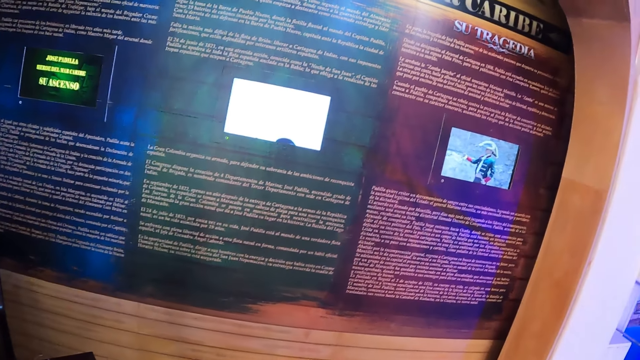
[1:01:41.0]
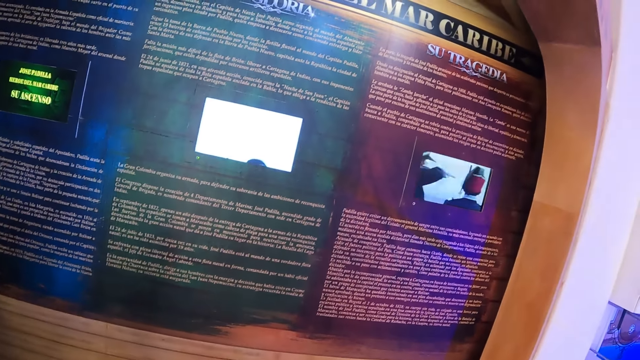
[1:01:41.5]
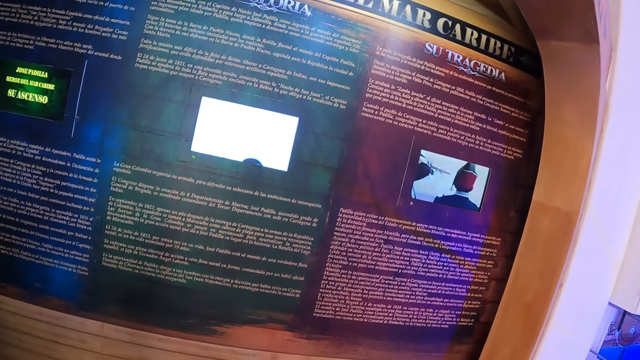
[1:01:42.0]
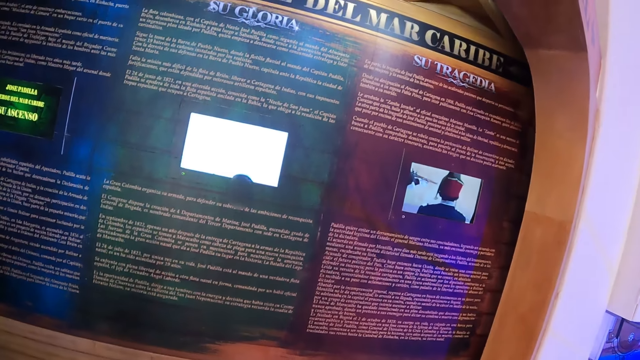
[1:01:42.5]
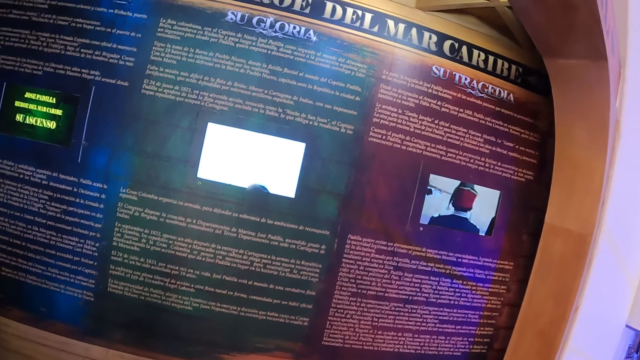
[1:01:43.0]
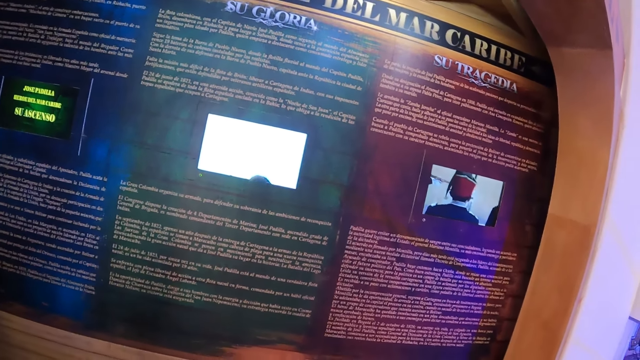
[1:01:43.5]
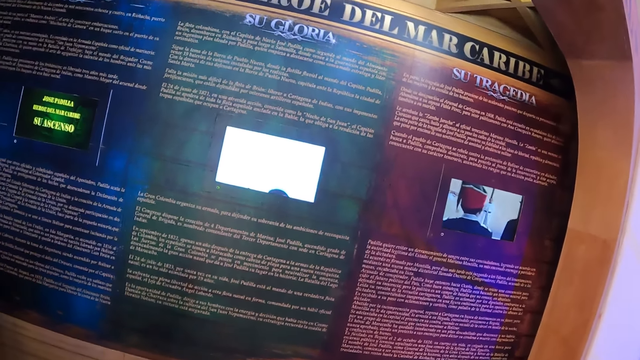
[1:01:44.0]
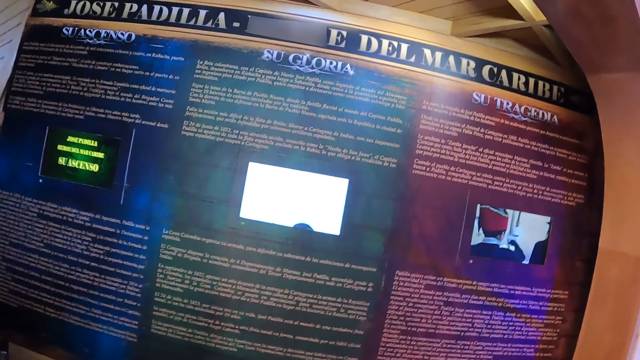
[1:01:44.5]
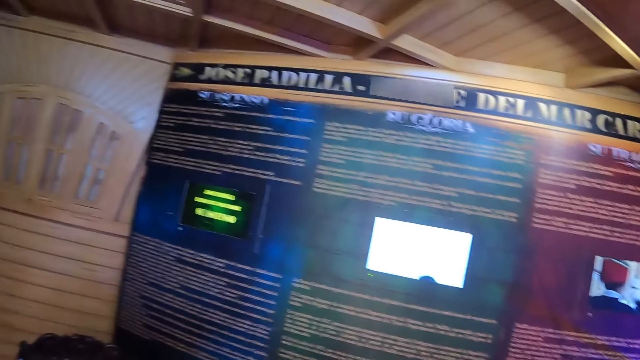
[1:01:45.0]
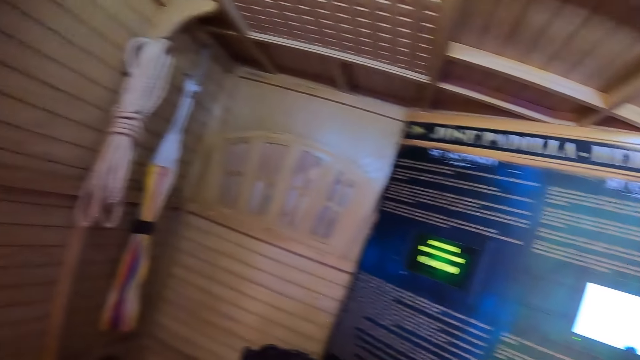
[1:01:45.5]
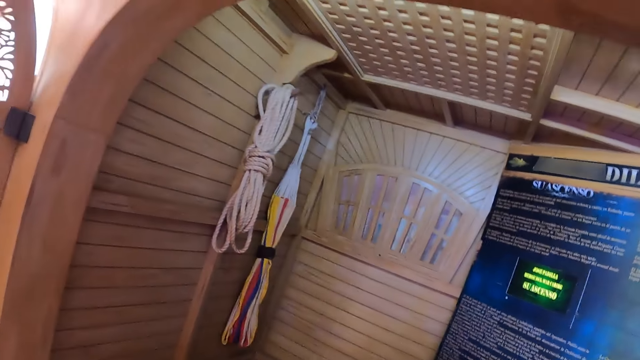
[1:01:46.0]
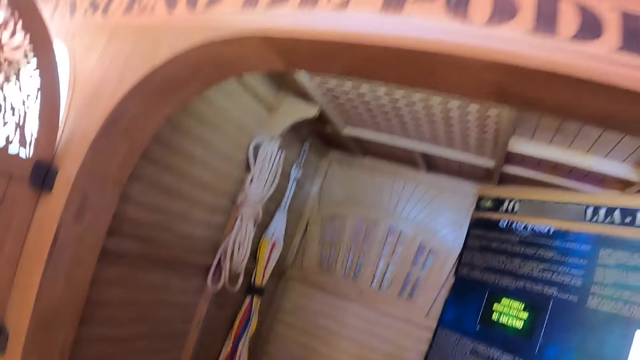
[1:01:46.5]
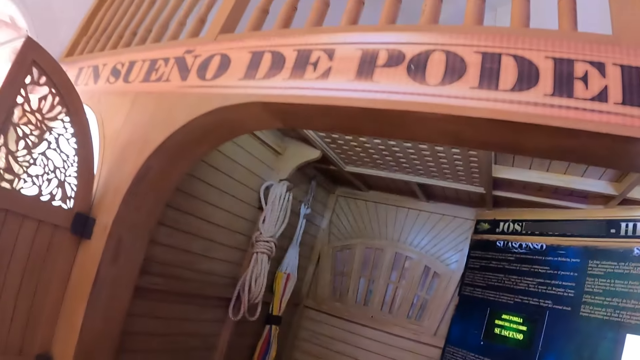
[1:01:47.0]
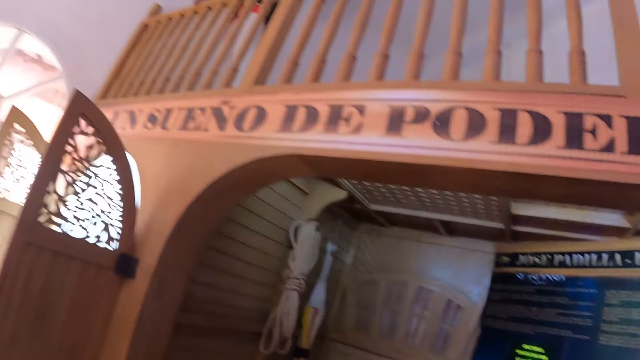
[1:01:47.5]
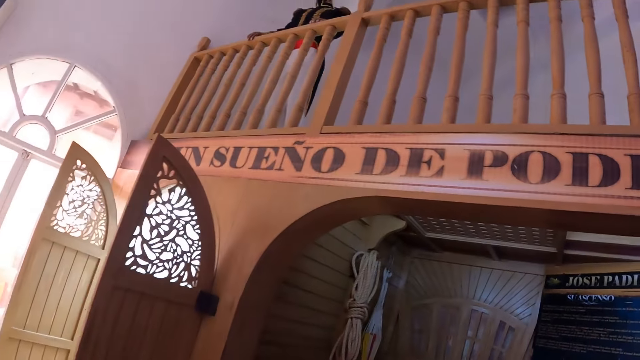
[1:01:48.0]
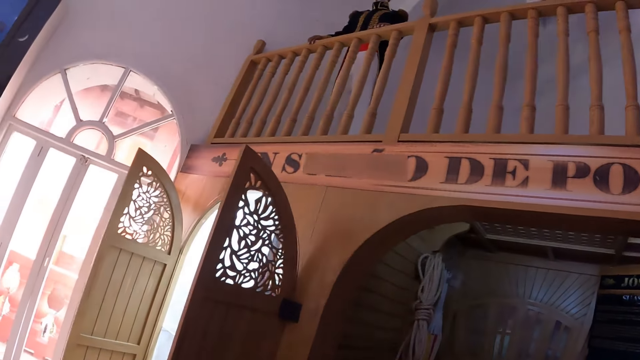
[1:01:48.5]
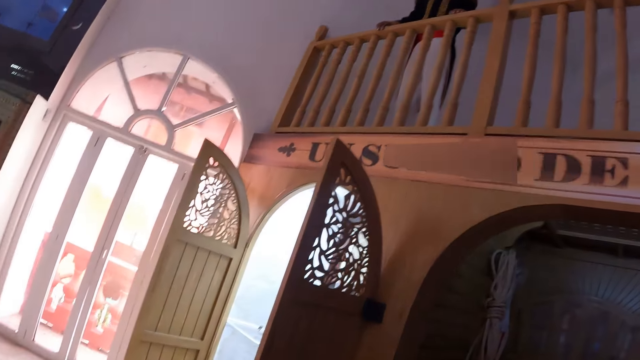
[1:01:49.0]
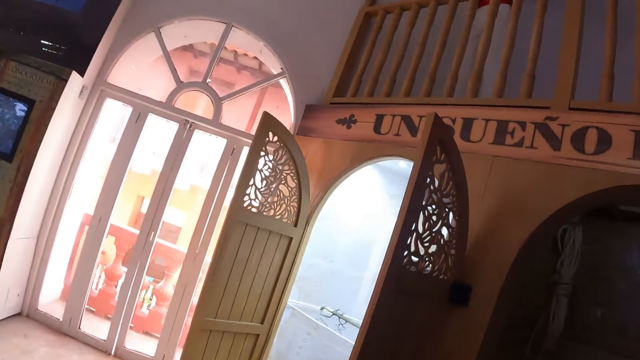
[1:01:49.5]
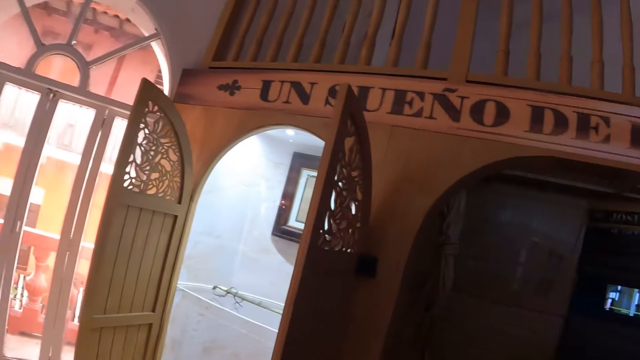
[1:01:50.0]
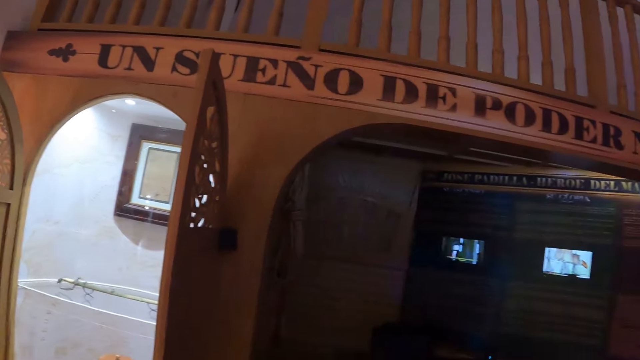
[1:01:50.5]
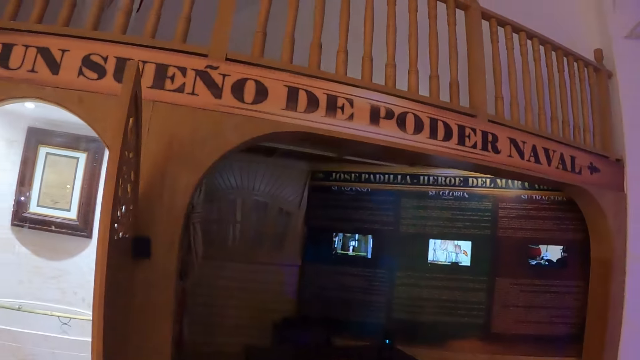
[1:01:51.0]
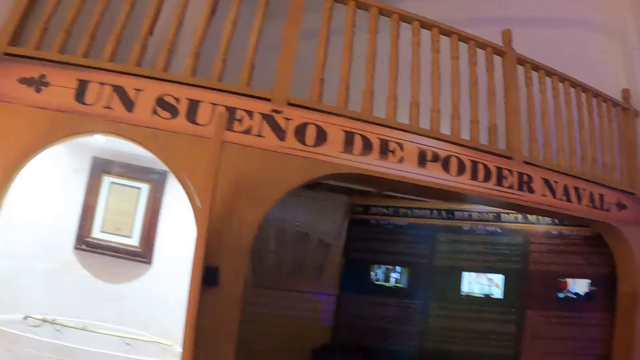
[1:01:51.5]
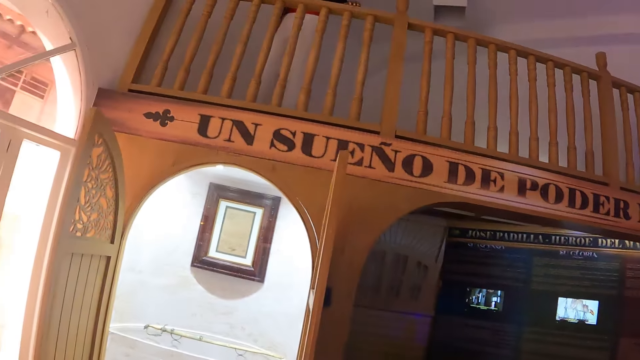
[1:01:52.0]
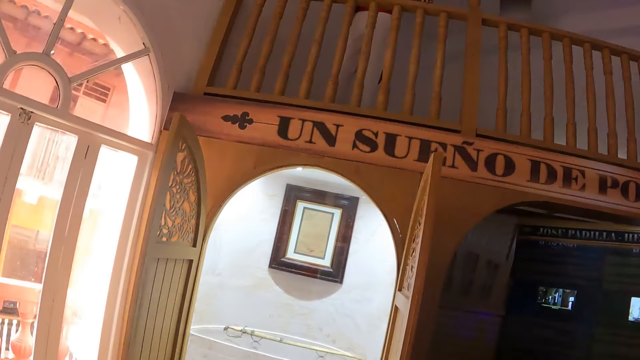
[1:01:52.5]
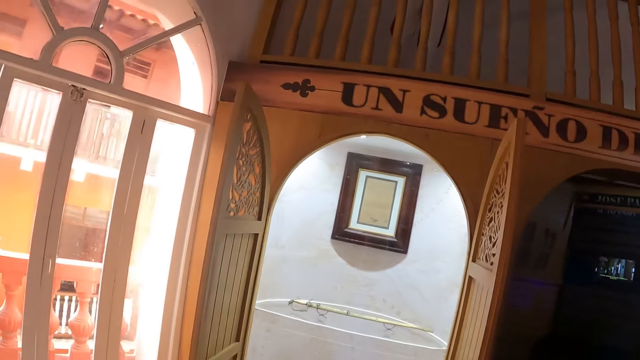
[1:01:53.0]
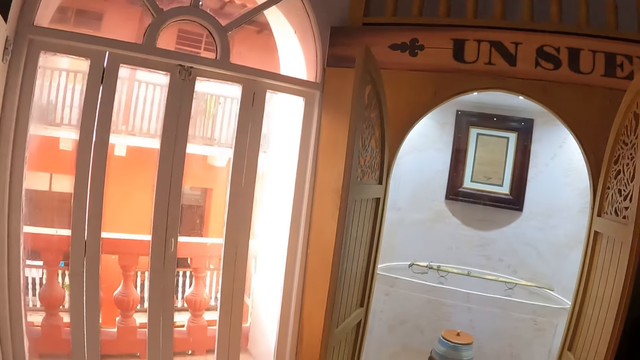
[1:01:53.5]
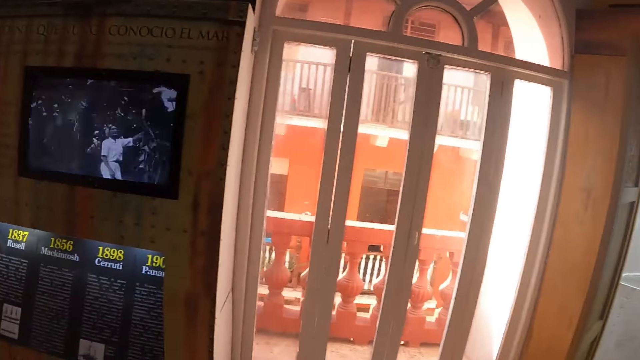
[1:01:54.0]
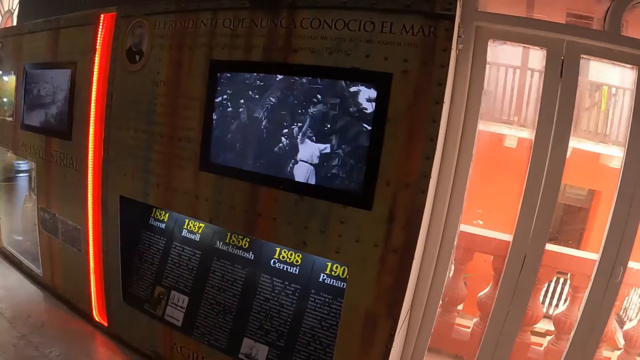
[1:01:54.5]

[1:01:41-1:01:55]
The camera wearer turns around. They walk in the room. They look around. They look around again.

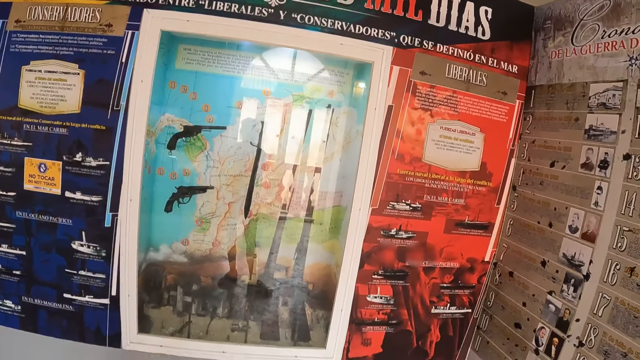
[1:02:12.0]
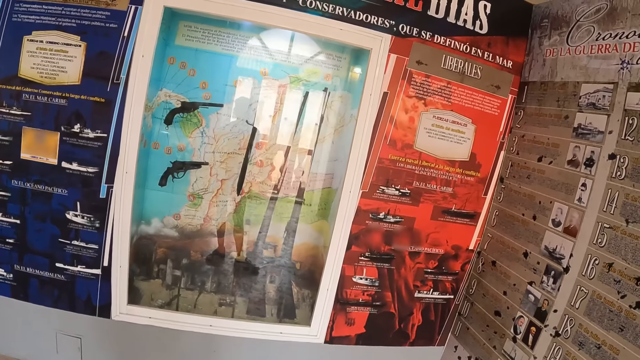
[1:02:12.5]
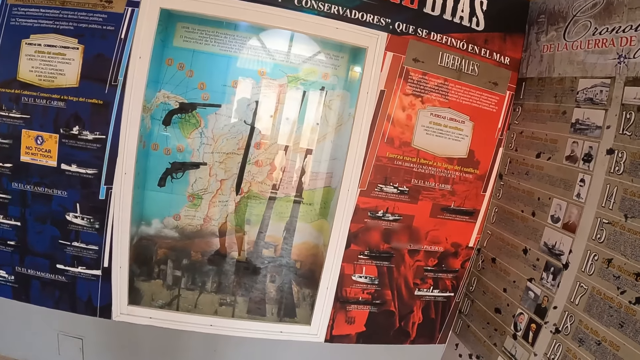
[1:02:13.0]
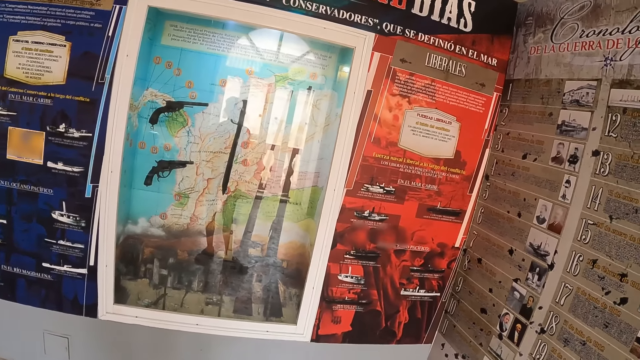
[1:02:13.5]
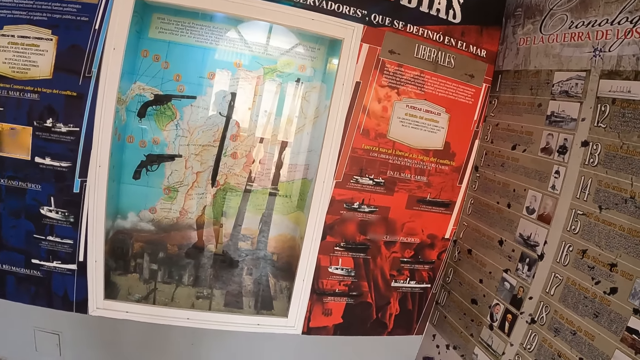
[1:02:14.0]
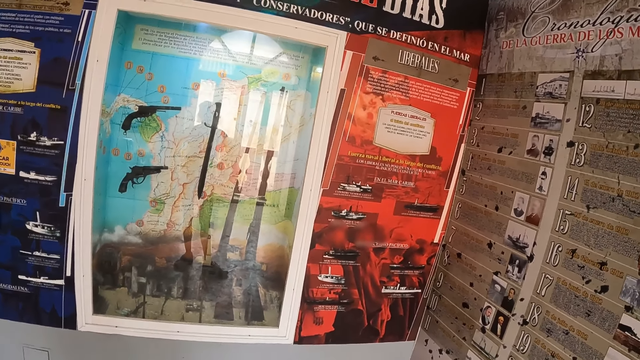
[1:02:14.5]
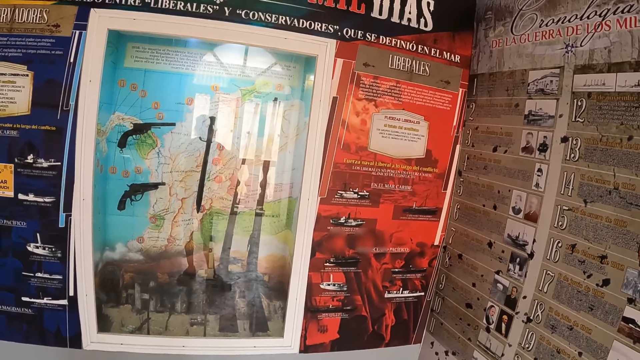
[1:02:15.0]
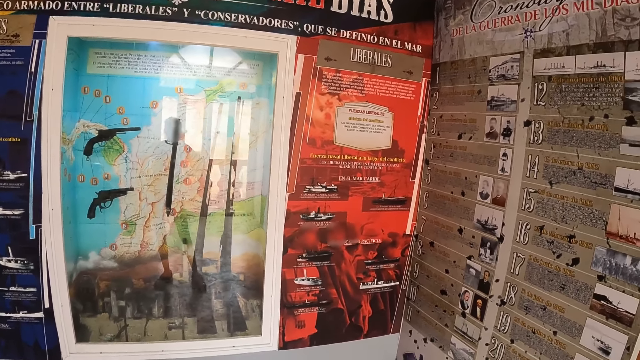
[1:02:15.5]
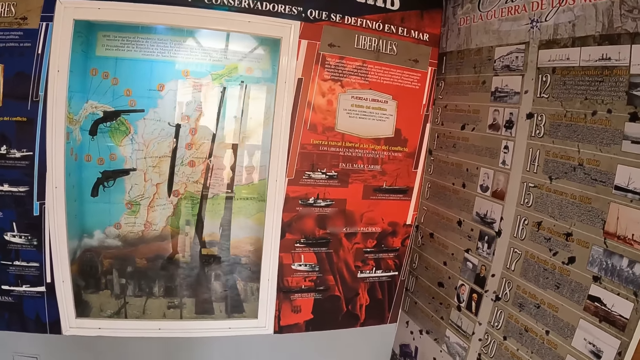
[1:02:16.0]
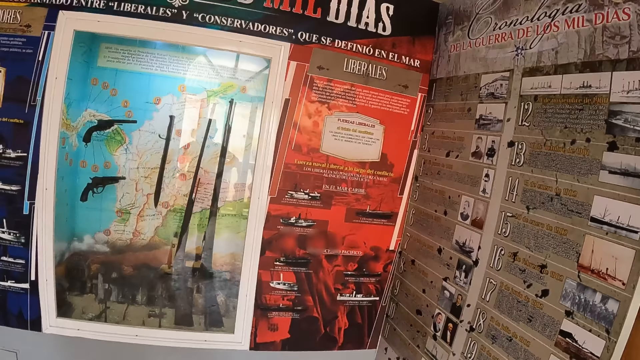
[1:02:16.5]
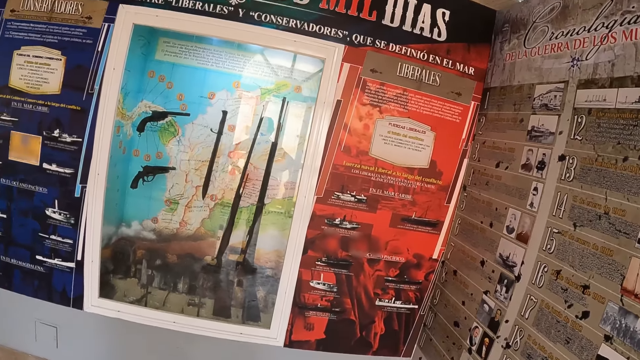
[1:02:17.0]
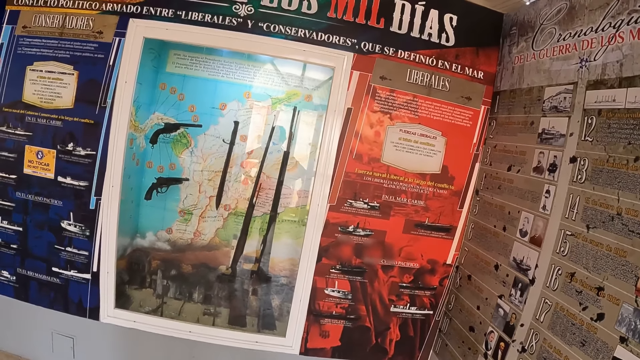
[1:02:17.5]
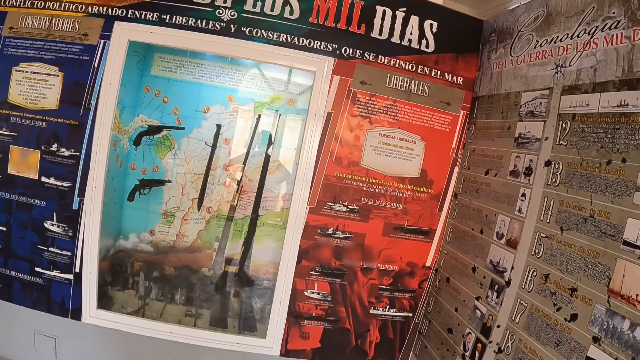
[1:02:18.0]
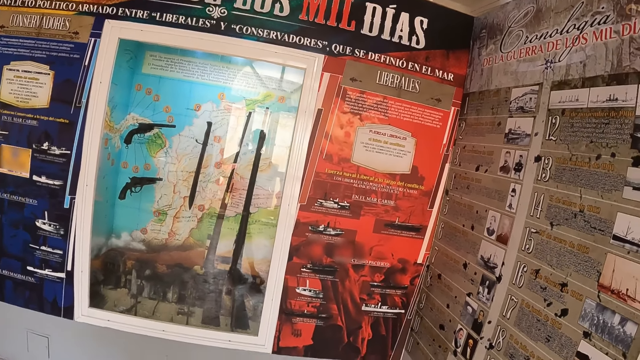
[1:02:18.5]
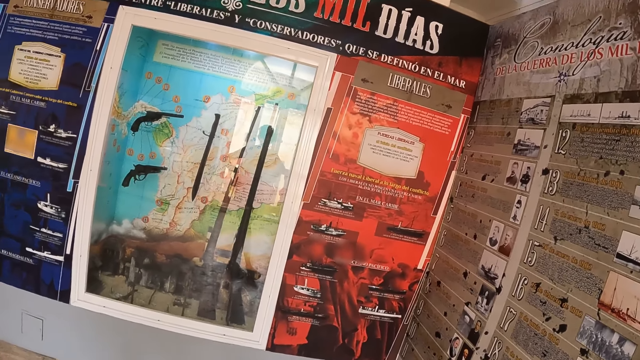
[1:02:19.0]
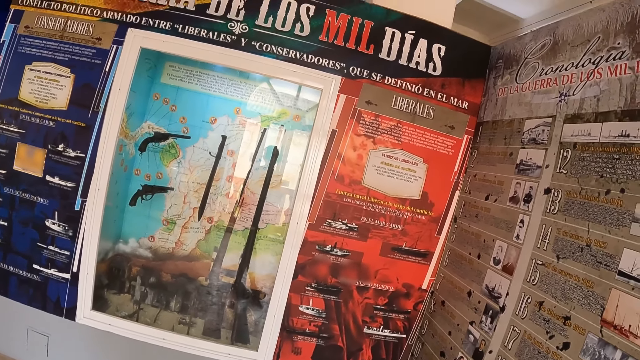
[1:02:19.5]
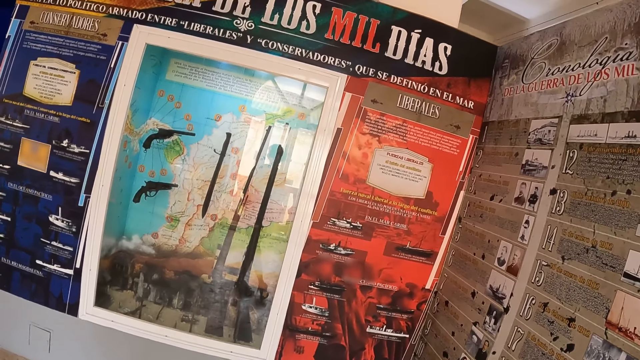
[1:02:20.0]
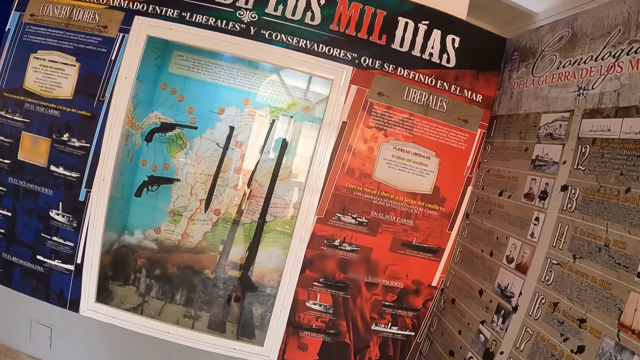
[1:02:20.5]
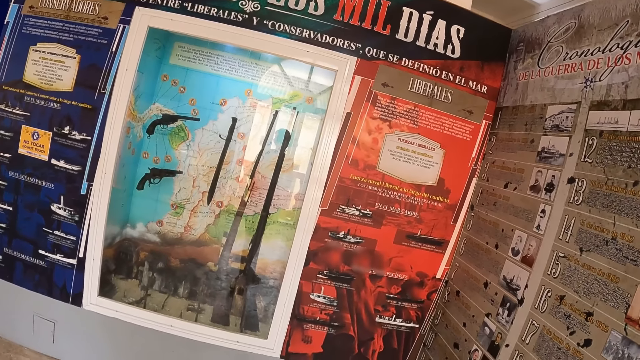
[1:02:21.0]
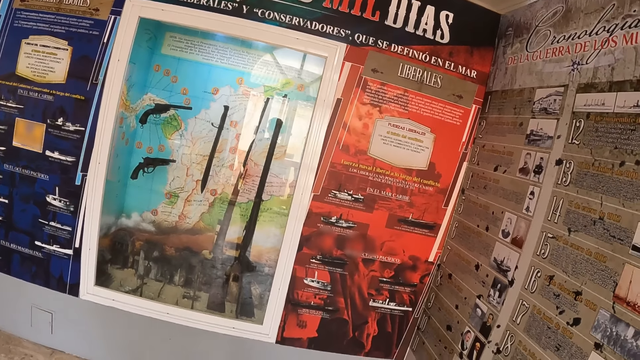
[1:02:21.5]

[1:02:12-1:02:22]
The camera wearer peruses a historical chart. They peruse the historical chart again.
